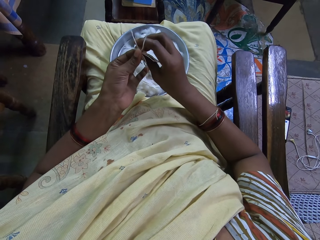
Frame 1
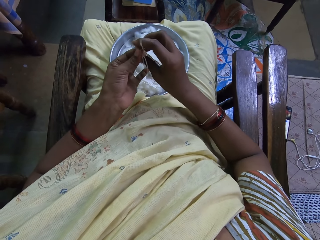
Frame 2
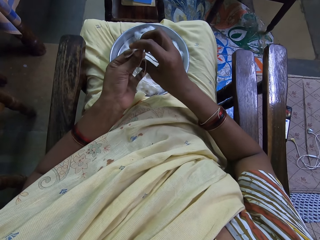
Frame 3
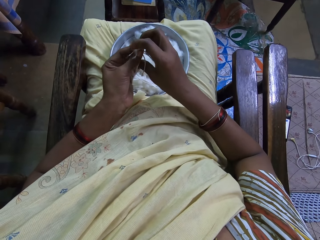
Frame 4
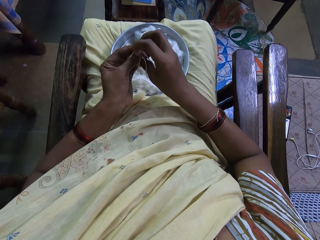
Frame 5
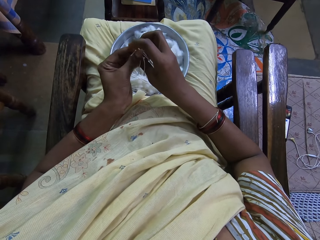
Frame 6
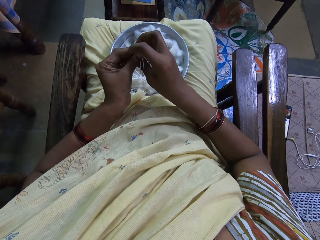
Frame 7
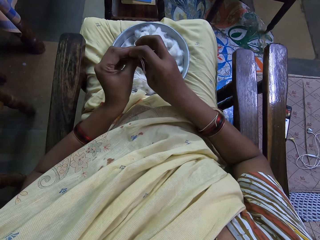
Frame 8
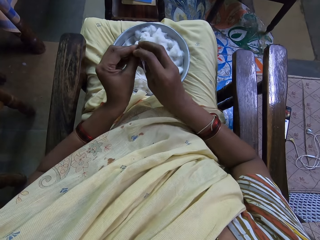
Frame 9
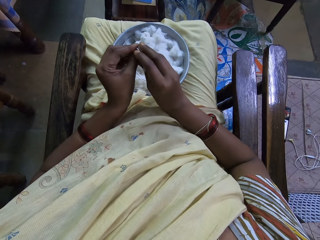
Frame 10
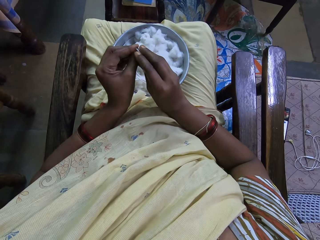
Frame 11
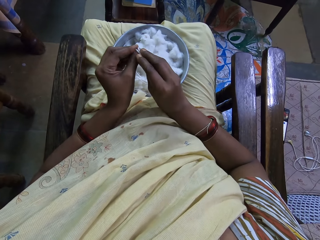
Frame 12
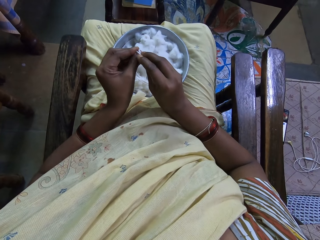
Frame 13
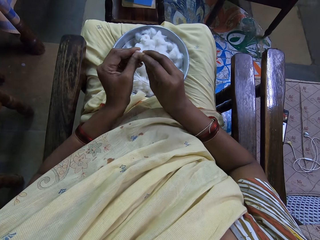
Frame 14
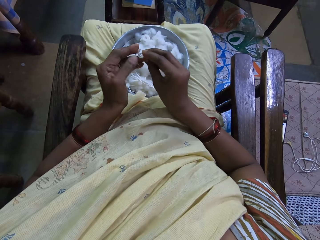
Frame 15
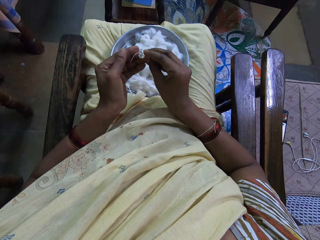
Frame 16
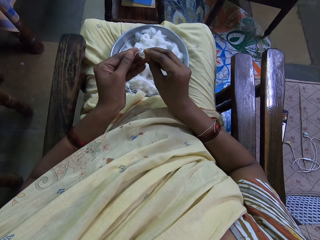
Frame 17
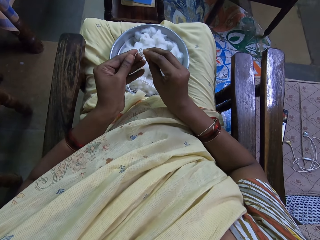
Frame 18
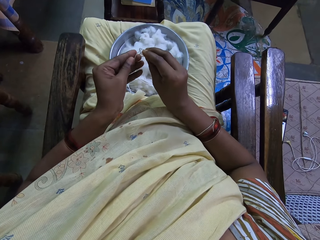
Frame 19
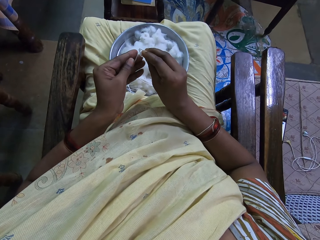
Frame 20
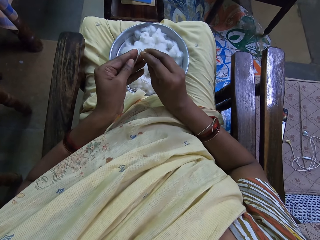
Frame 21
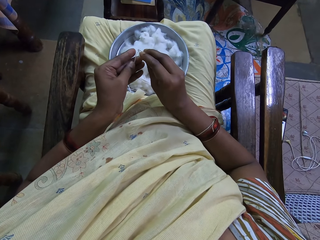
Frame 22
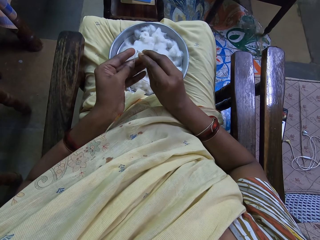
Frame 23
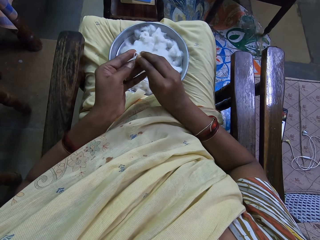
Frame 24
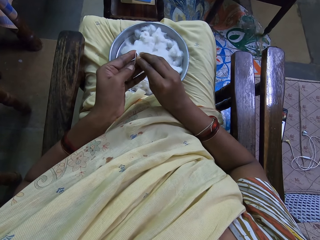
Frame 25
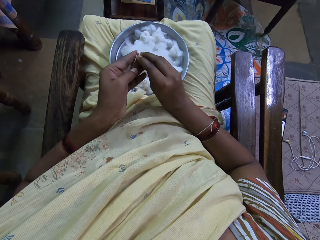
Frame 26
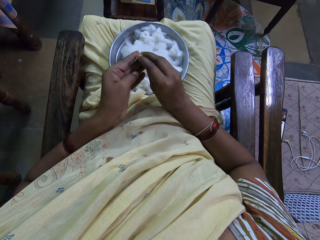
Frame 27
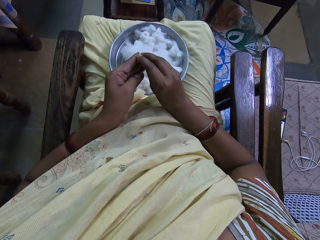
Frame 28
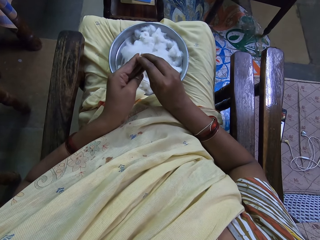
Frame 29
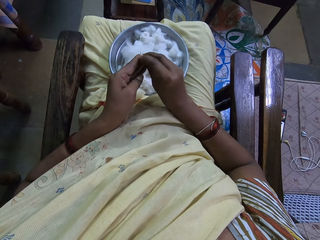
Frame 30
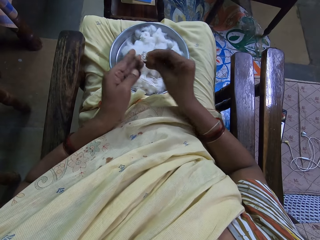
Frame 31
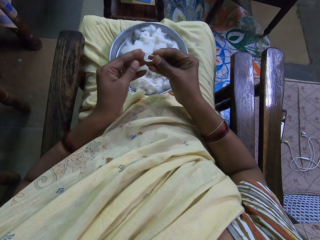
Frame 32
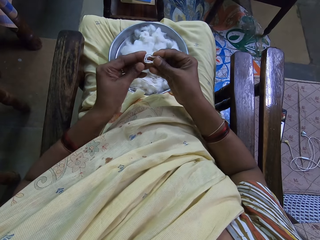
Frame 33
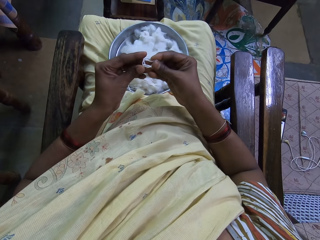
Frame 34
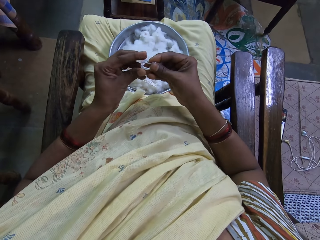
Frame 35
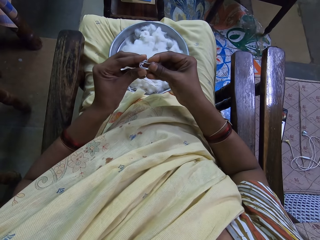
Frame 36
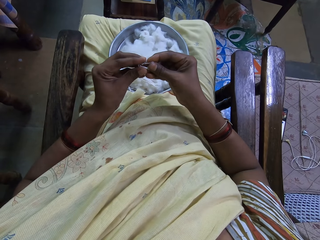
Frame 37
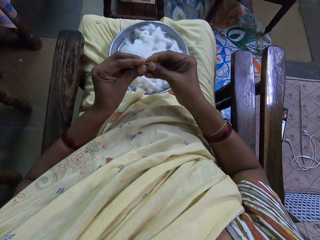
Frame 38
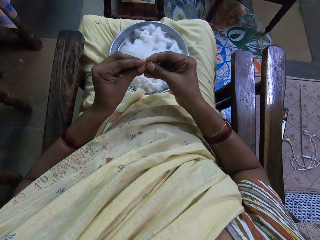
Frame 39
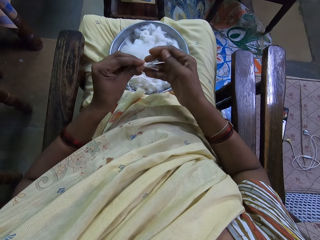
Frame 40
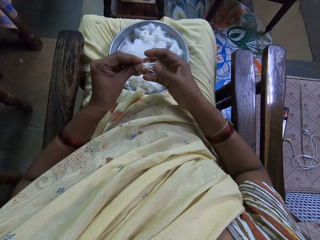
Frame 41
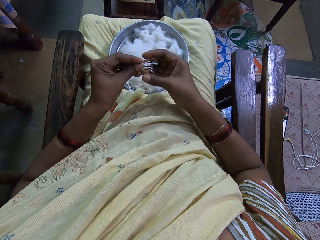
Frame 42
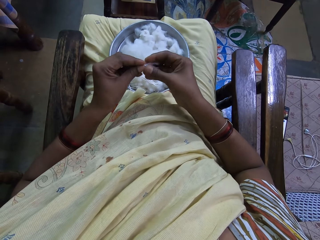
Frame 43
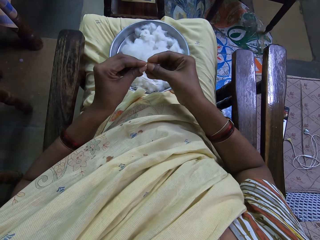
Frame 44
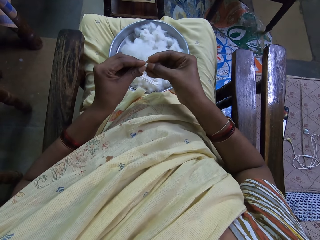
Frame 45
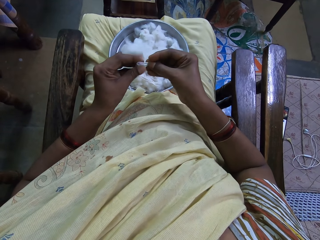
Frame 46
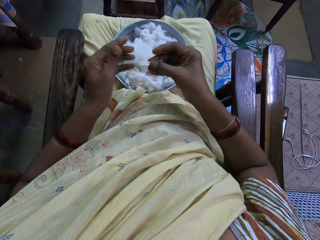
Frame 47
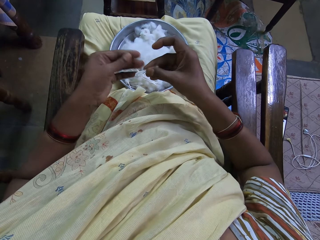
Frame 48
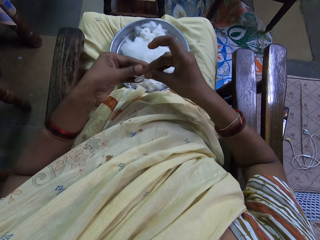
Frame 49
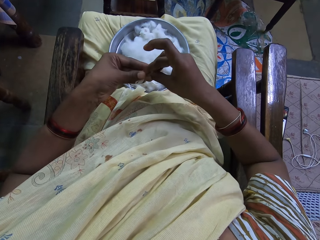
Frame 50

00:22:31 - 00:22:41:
The camera wearer folds cotton with both hands.

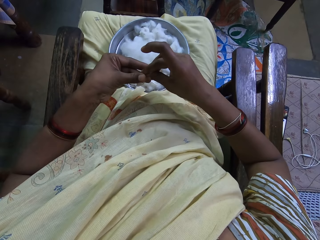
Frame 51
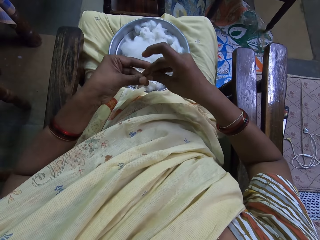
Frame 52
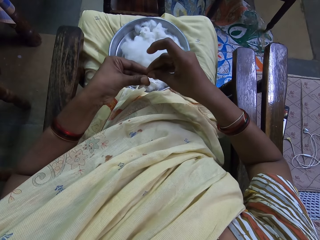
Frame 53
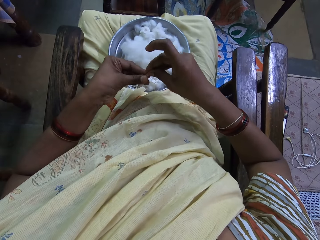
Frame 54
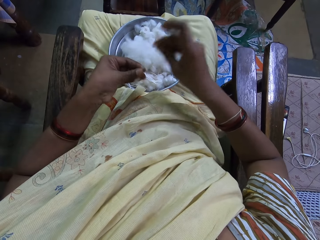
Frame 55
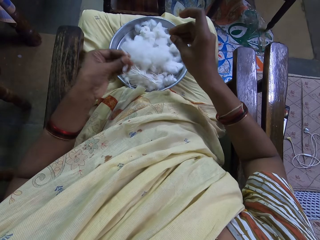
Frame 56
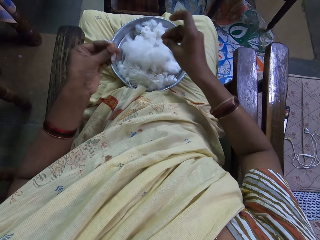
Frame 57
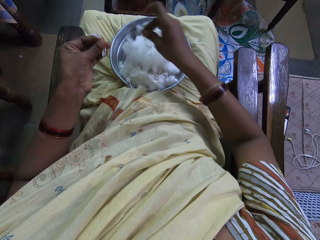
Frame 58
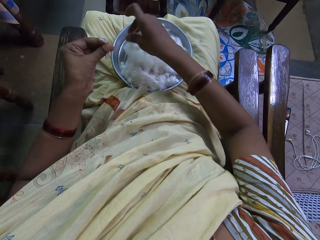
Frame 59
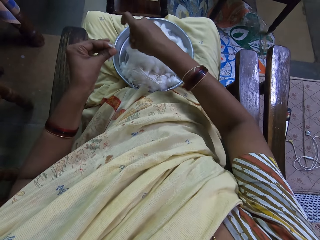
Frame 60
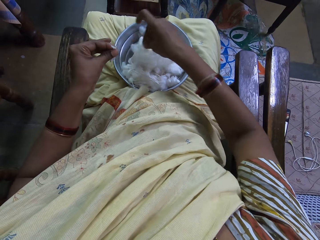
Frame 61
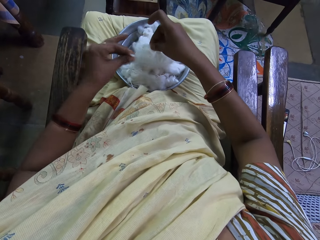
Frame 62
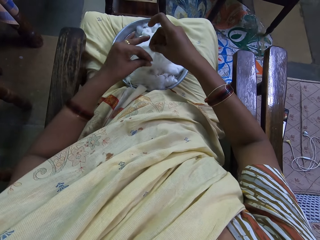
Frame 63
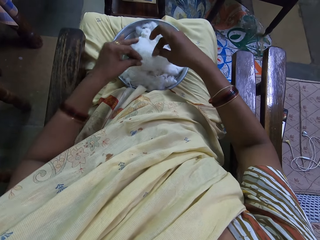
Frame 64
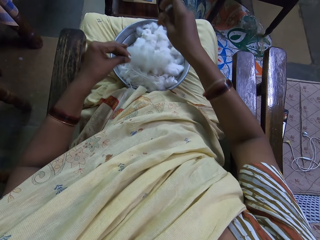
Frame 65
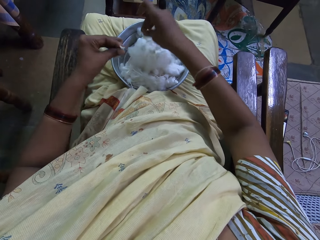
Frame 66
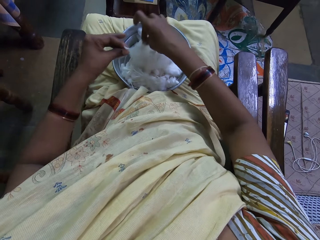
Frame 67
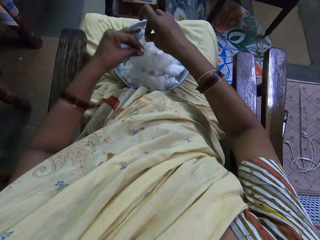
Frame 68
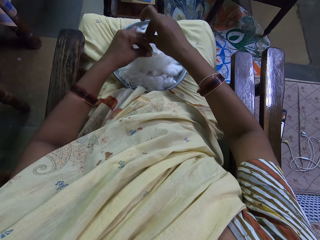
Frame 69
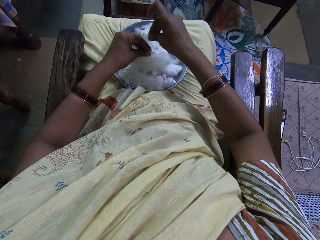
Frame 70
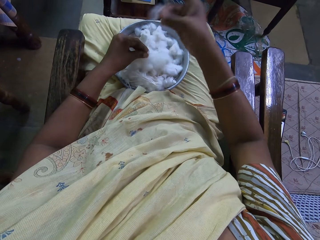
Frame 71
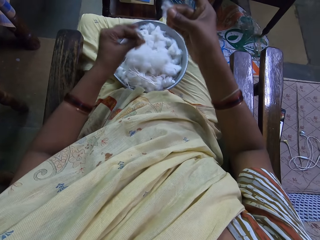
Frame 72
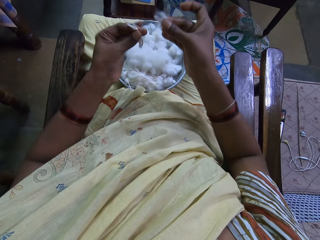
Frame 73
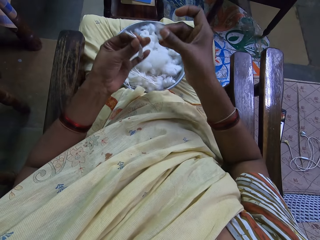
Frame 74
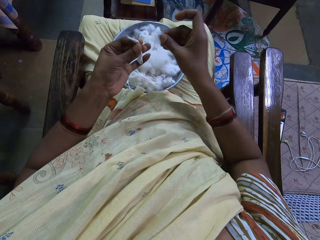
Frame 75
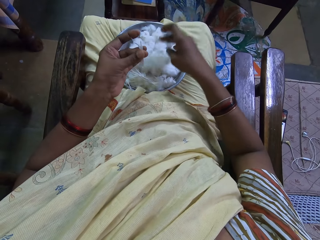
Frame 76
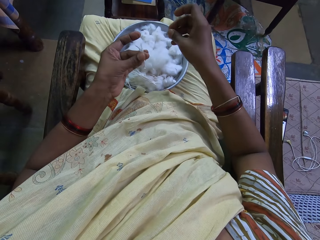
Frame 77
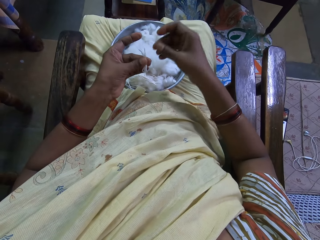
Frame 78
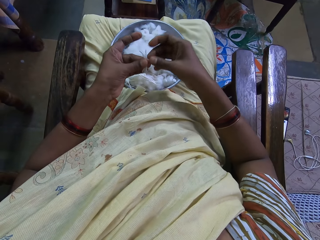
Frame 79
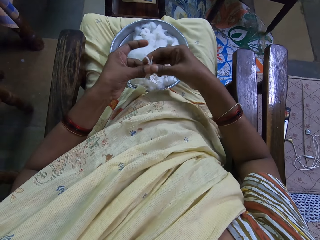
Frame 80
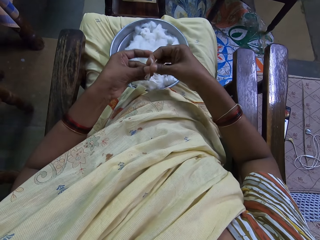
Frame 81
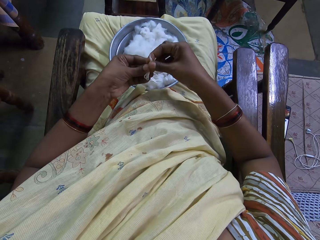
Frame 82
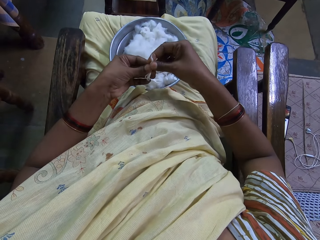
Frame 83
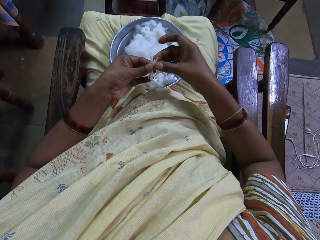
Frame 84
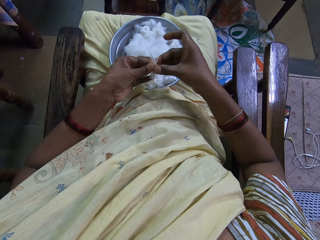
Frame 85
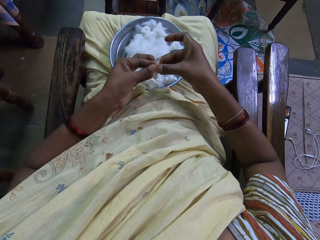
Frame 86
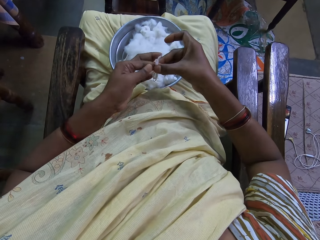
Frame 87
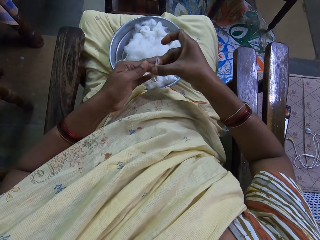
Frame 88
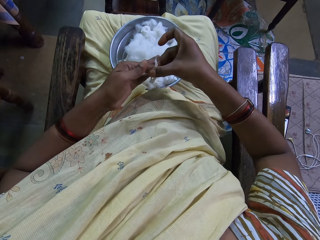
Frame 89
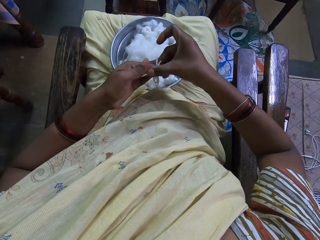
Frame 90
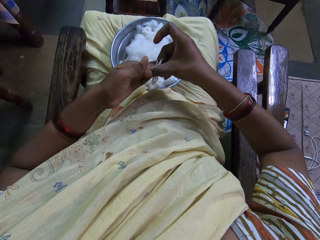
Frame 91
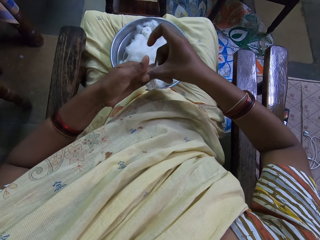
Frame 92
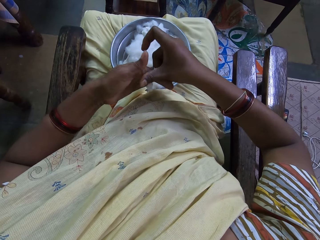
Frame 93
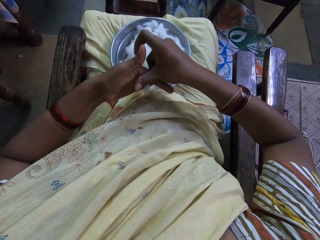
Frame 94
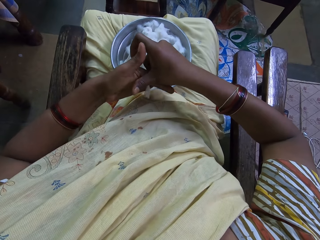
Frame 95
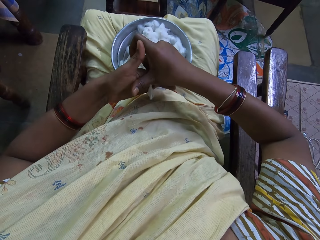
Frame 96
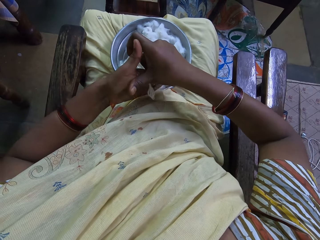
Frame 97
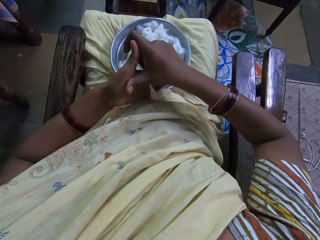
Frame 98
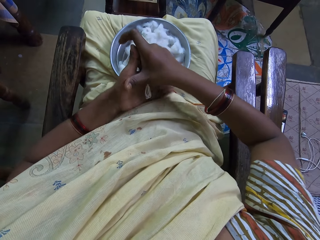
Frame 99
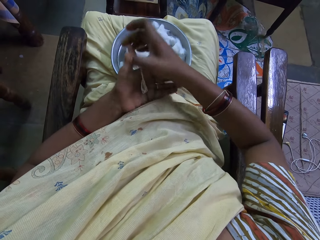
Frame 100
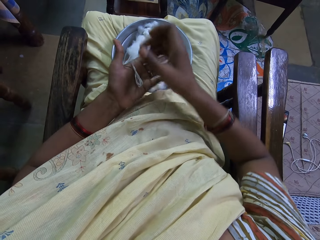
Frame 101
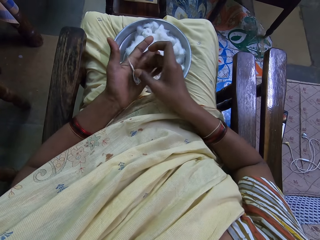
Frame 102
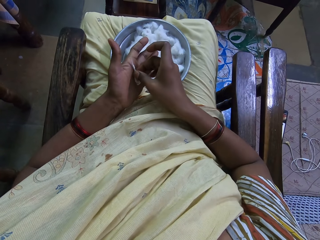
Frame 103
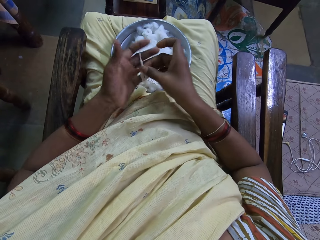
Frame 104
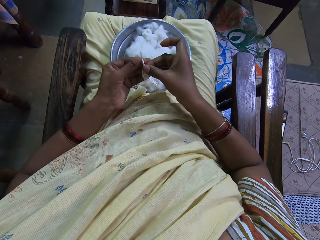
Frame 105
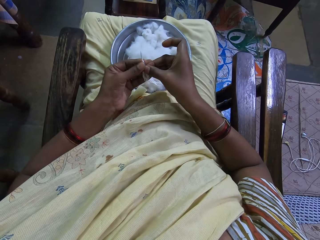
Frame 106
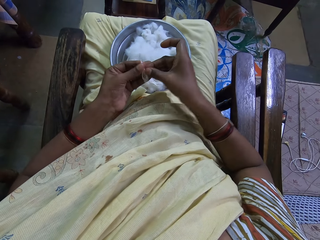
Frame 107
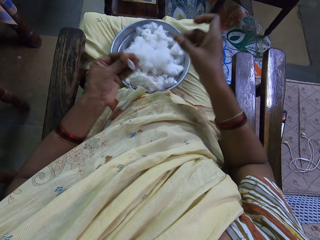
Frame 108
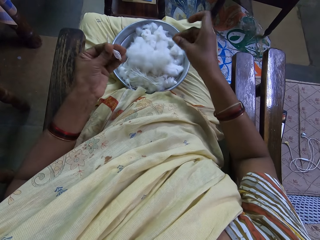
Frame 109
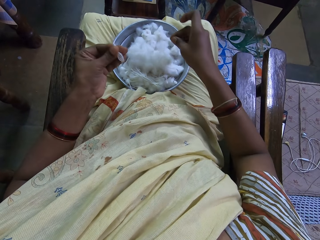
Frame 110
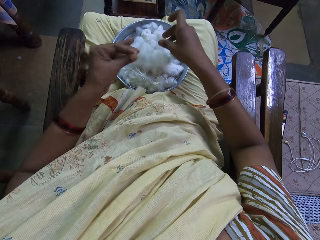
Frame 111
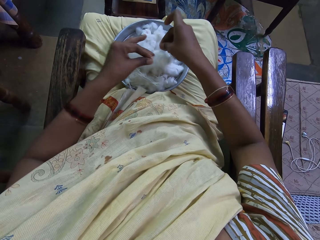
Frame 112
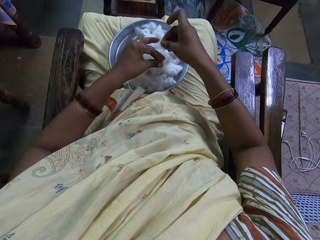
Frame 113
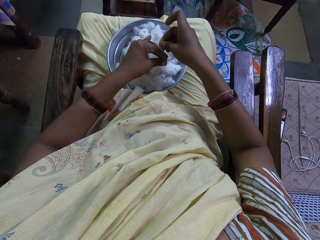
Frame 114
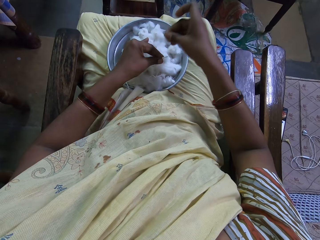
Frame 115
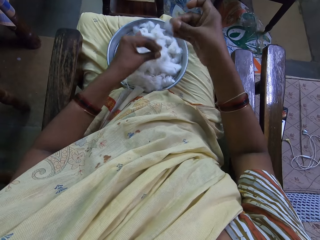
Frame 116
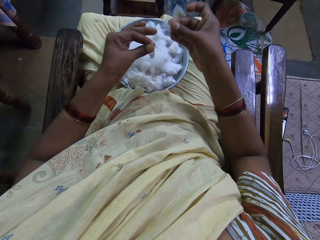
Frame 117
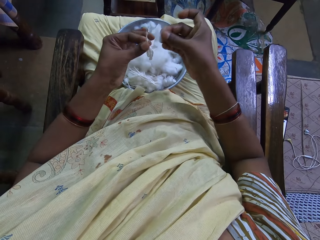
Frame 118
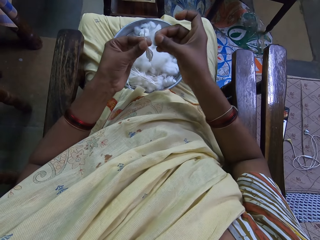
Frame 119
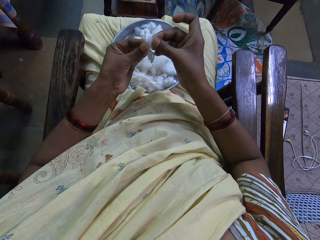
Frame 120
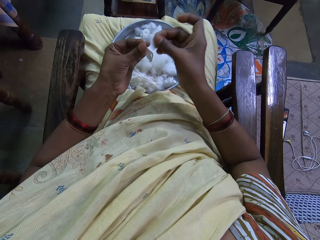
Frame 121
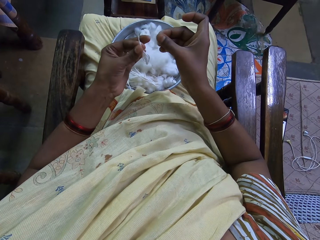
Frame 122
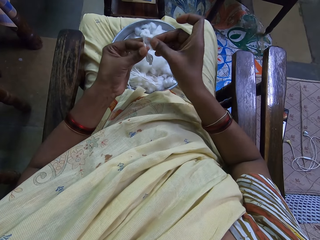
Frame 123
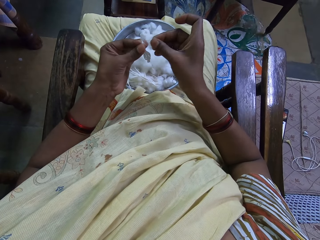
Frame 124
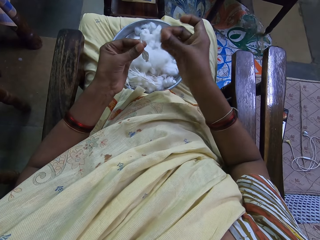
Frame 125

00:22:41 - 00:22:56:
The camera wearer holds cotton wool on the left hand. He picks up the wool. He puts the cotton wool on the tray. He adjusts the cotton with his hands. He rolls the cotton with his hands. He places the cotton on the other hand. He places the cotton on the other hand again. He picks up the cotton from the bowl. He cuts the cotton wool.
